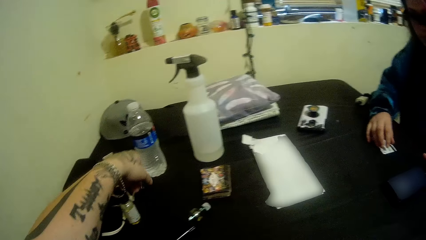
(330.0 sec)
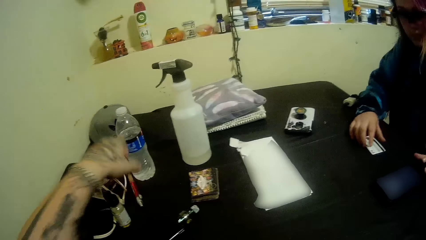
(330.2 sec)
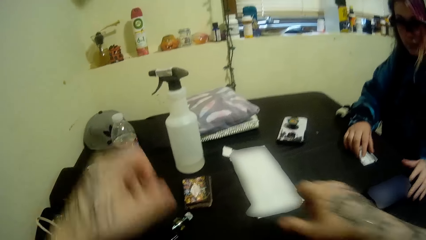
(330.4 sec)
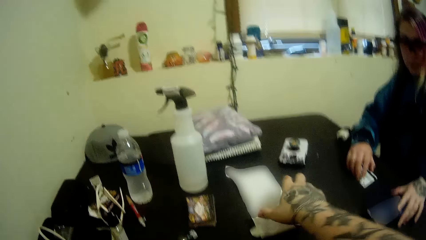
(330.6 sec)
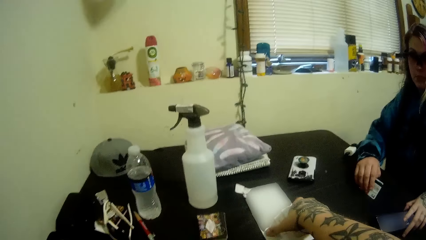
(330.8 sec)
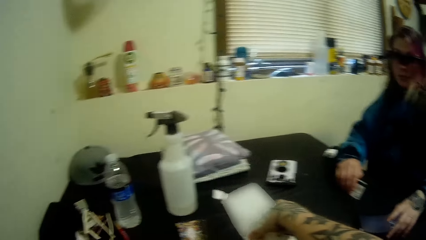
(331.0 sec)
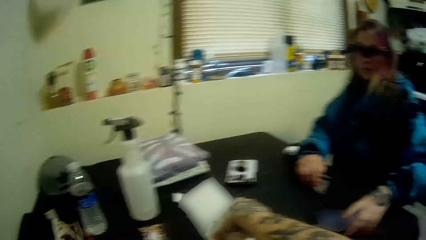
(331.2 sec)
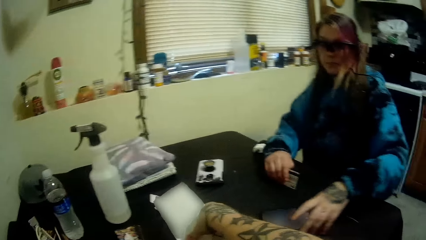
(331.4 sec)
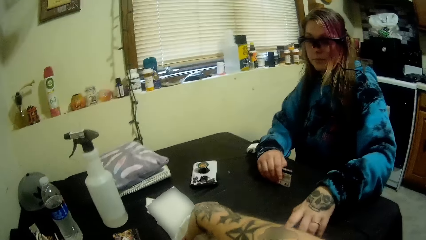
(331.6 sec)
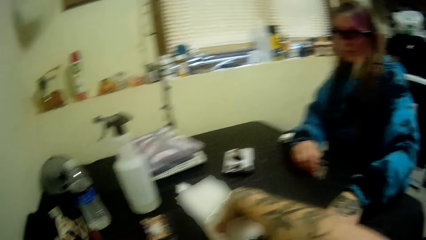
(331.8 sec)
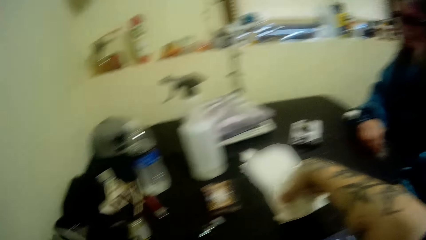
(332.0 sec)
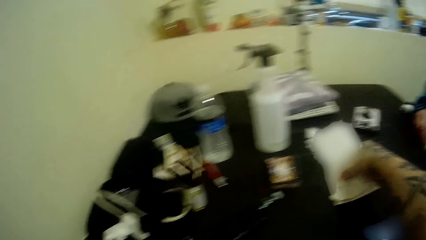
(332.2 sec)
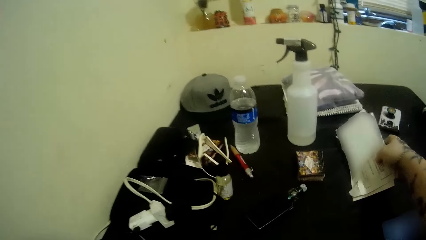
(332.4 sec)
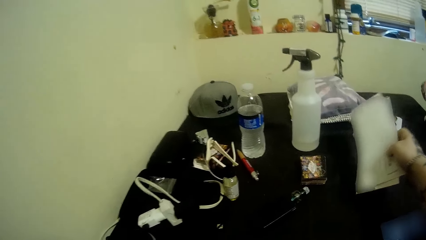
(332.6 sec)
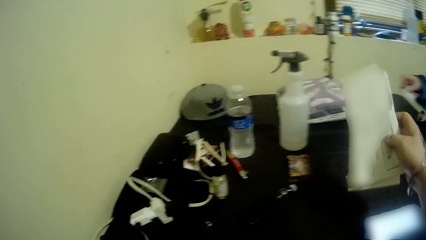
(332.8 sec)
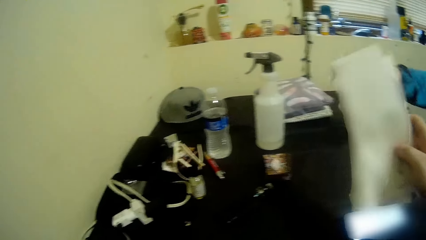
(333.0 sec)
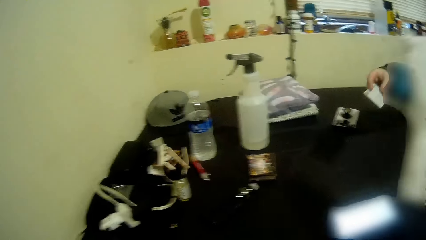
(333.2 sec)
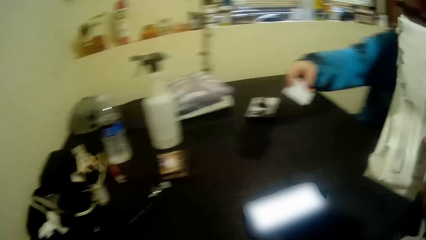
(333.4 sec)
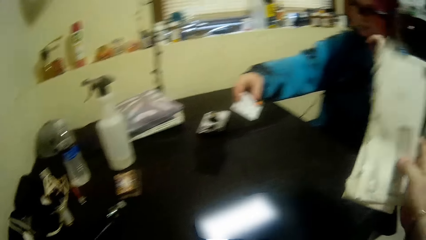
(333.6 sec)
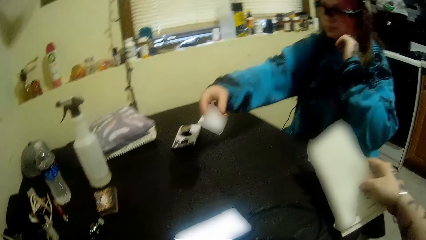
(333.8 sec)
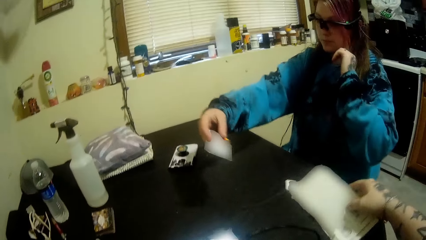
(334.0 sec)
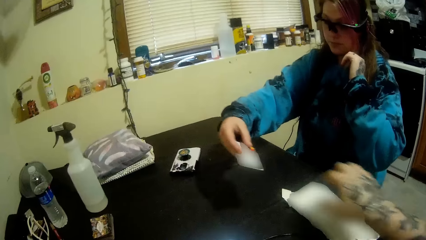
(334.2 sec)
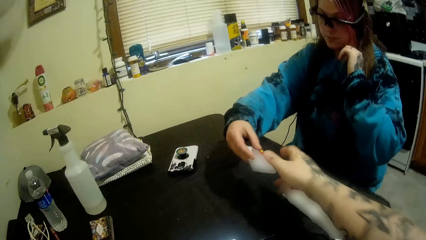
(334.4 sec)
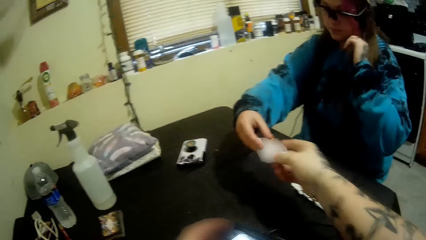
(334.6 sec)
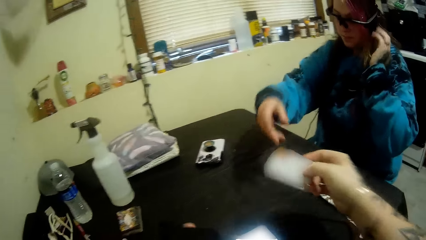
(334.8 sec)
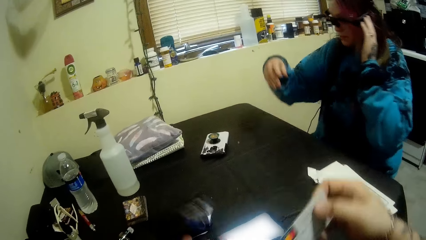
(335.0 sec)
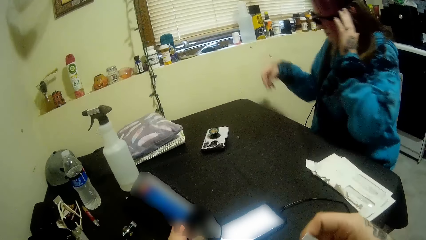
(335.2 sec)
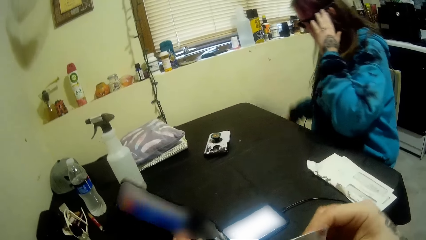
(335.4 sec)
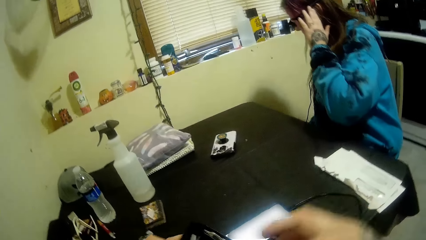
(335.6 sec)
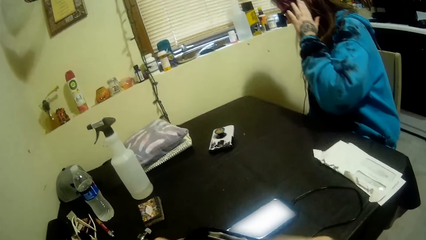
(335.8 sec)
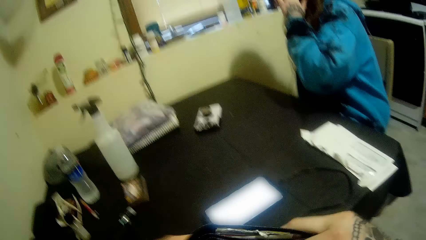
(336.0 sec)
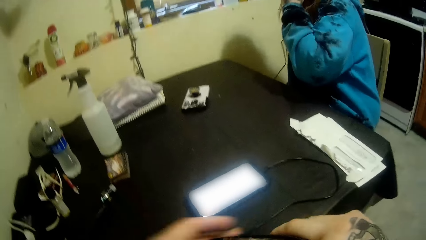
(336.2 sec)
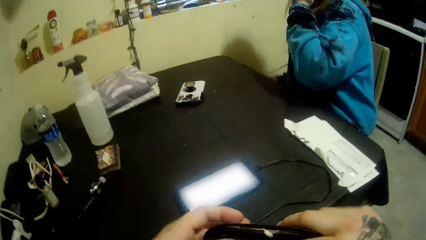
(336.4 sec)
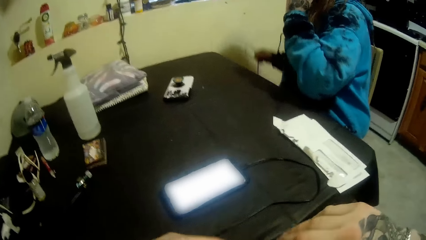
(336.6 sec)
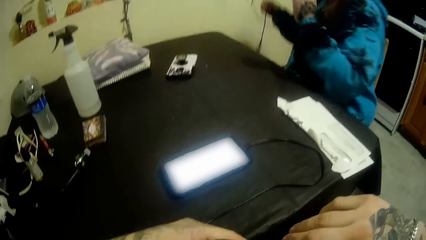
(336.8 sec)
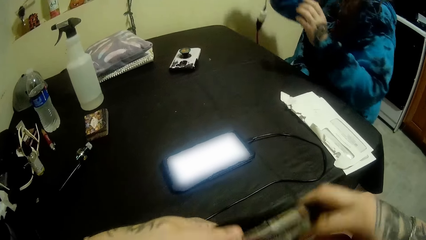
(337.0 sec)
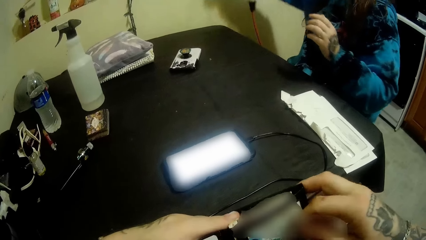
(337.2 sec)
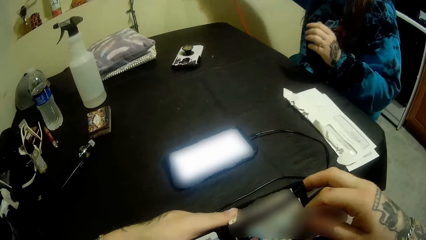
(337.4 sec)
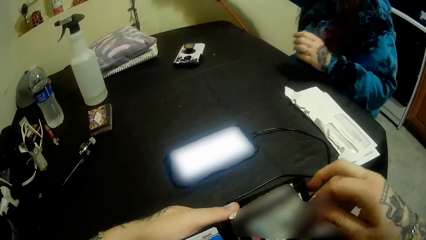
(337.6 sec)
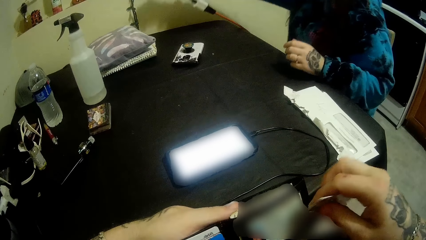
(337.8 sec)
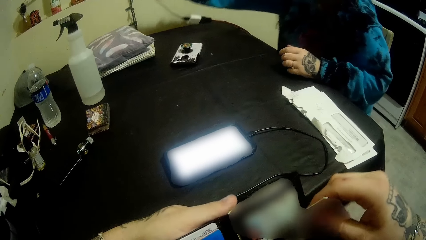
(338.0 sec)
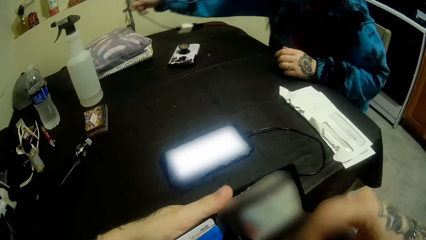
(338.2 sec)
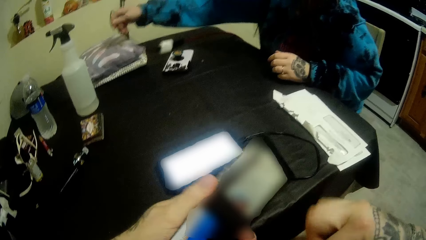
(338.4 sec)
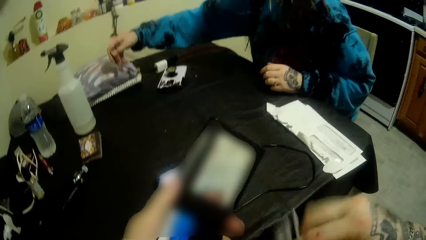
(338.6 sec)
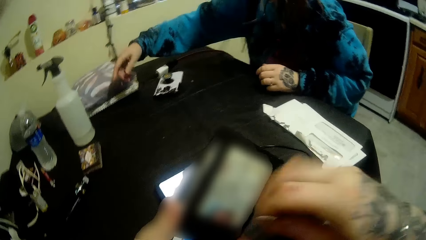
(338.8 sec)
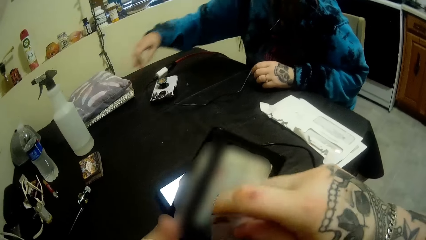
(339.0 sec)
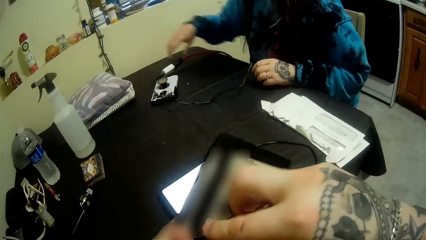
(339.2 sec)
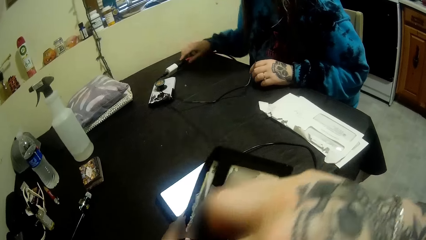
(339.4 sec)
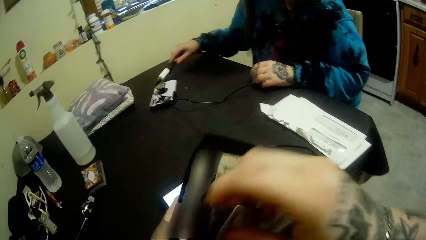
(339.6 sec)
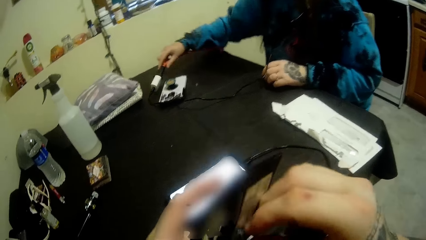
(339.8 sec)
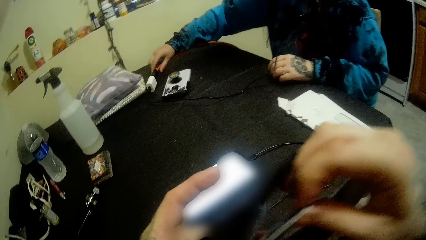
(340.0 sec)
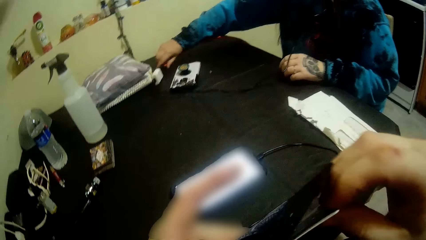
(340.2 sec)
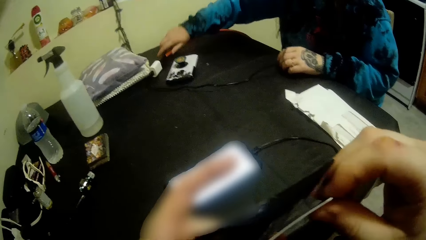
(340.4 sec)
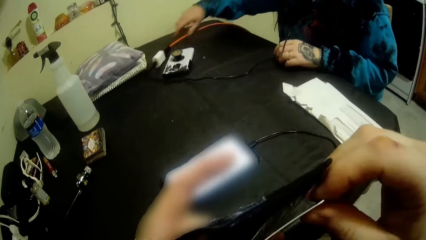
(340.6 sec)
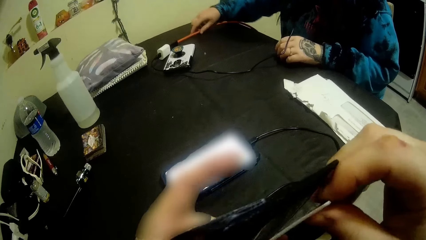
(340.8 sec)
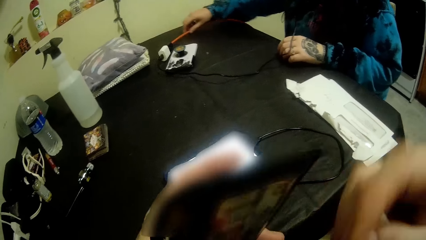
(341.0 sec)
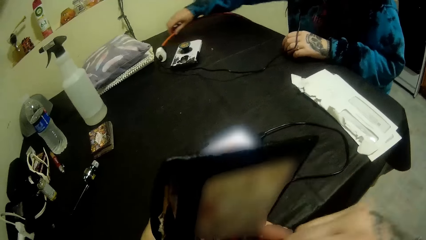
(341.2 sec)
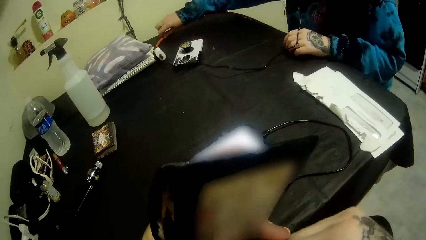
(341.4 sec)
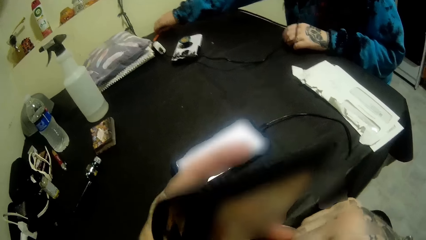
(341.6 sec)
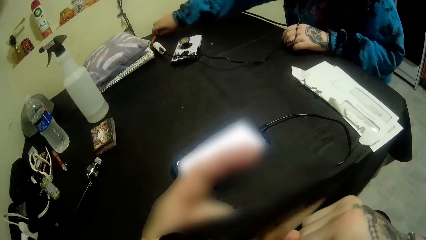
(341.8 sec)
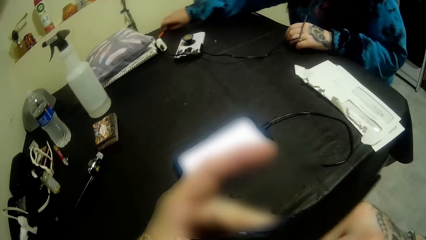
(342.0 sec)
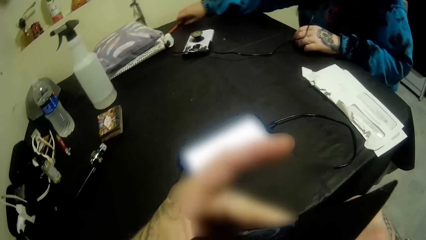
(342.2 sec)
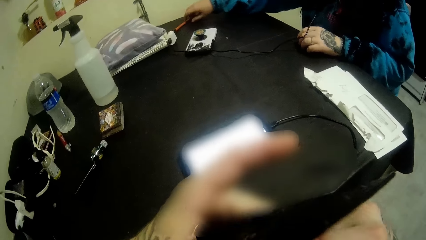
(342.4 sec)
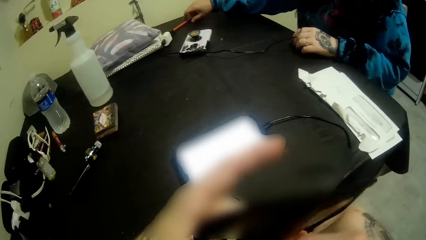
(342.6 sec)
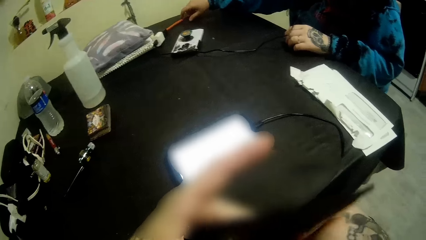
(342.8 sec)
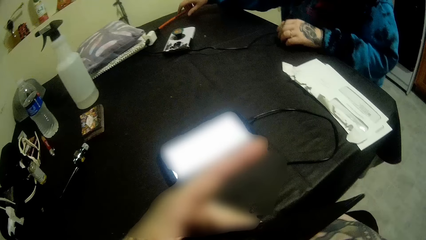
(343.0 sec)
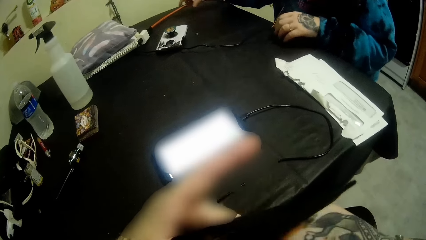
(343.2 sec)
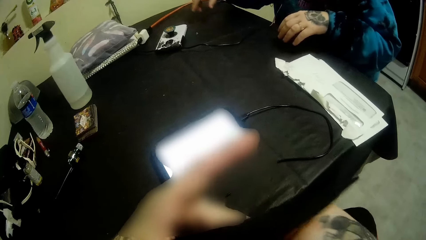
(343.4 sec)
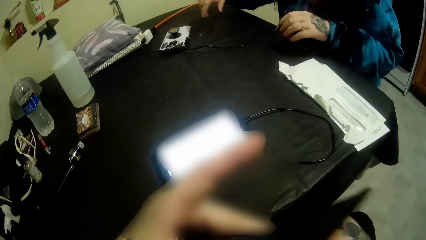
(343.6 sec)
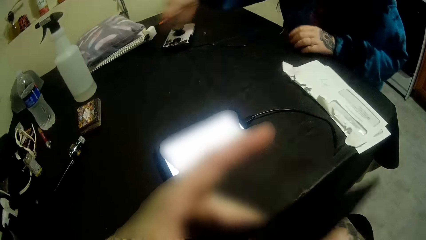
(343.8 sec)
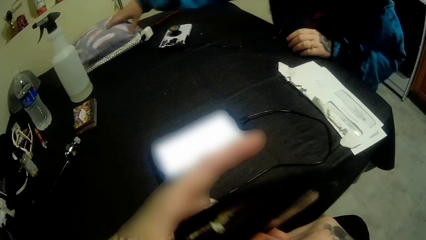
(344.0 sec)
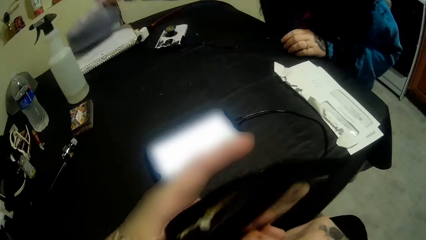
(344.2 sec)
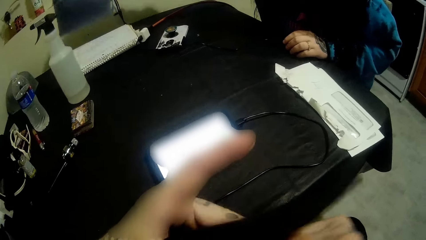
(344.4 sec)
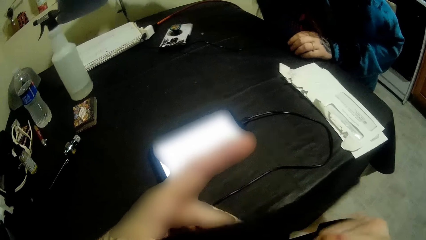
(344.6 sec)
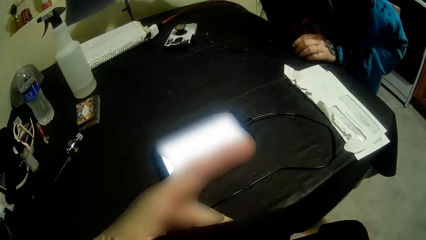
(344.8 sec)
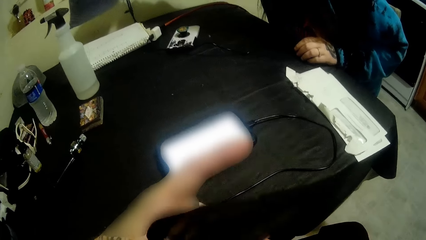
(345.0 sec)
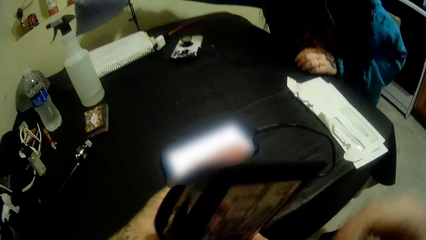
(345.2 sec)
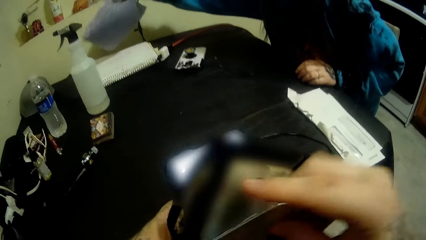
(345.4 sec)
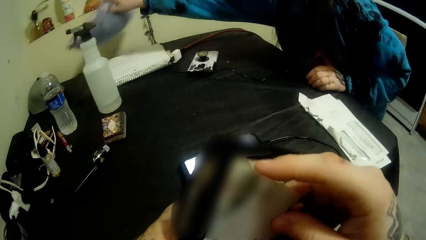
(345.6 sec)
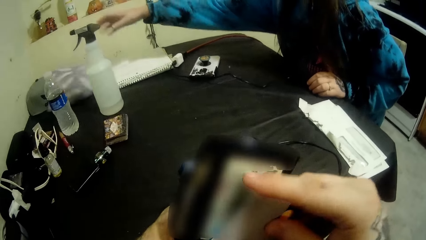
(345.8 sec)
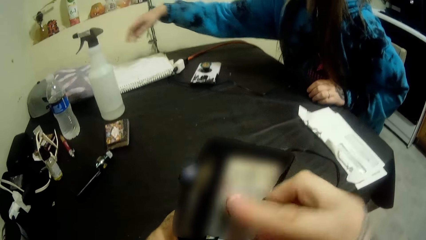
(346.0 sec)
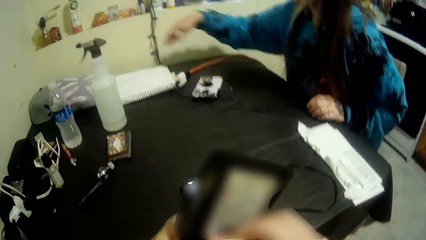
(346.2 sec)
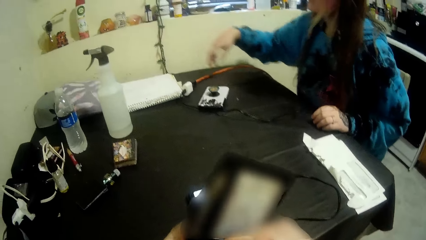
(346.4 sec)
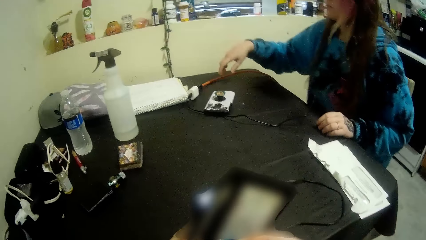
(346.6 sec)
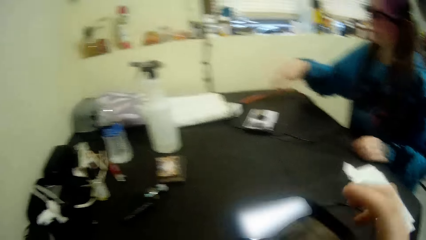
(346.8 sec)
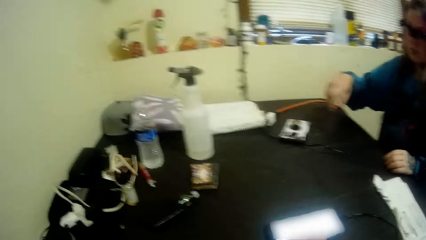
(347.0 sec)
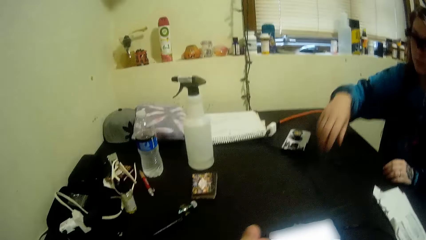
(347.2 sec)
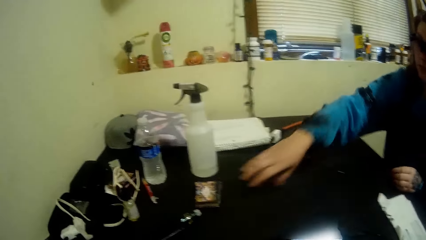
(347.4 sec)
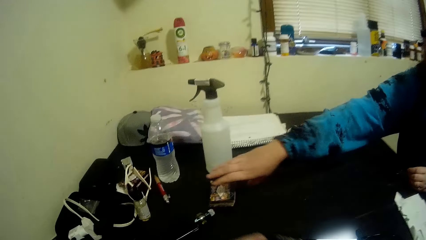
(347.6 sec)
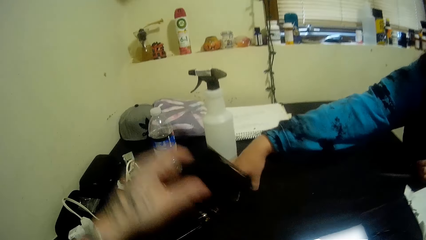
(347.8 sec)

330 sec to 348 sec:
The camera wearer drops the pen on the table. They converse. They pick up the envelopes from the table. They interact with the woman. The woman moves the phone on the table. The camera wearer drops the envelopes on the table. The woman passes the card to the camera wearer. The camera wearer takes the card from the woman. They pick up the wire. They put the card in the wallet. The woman straightens out the cord of a headcam. The camera wearer puts the wire on the table. The woman lays the cord on the table. The camera wearer moves the wire. The woman adjusts the cord on the table. The woman lifts a pillow on a book on the table, looks at the book, throws the pillow on the table, and picks up the phone.
